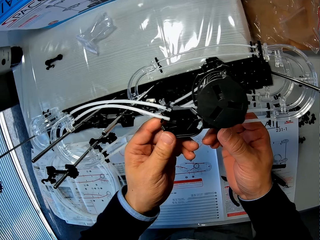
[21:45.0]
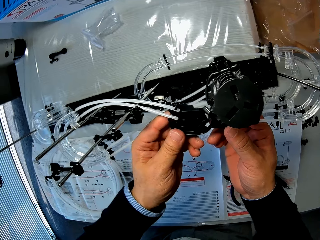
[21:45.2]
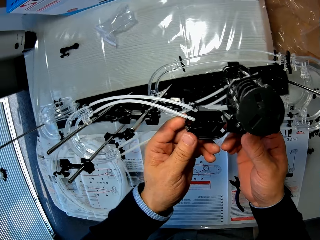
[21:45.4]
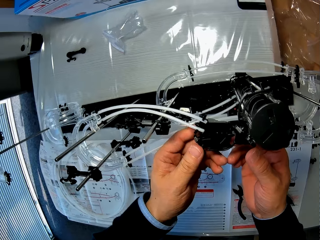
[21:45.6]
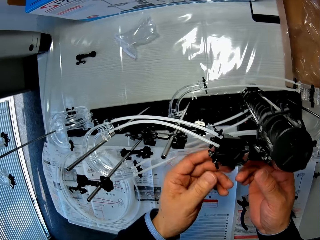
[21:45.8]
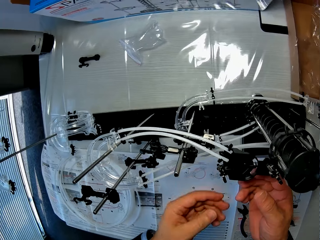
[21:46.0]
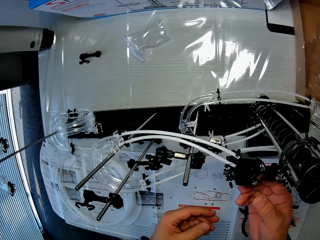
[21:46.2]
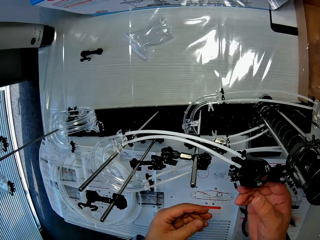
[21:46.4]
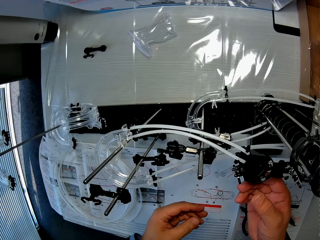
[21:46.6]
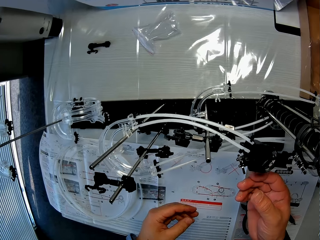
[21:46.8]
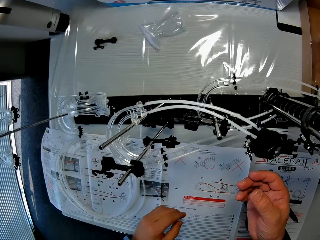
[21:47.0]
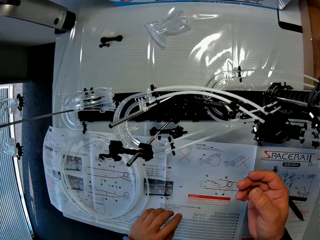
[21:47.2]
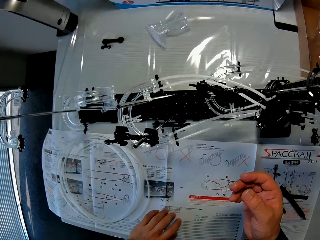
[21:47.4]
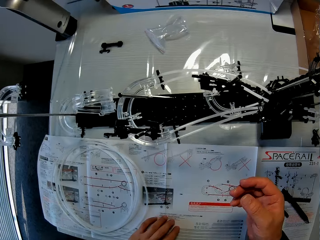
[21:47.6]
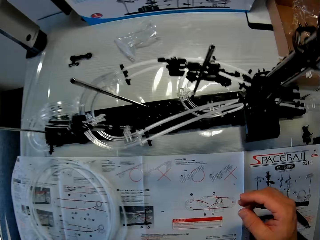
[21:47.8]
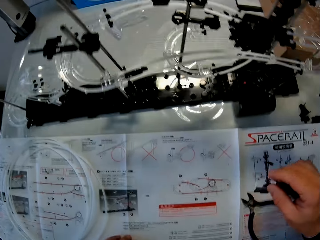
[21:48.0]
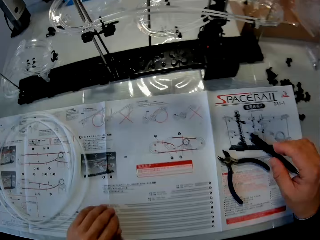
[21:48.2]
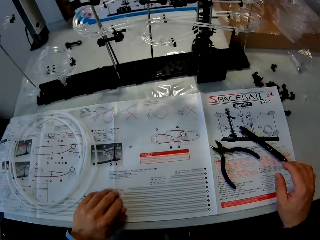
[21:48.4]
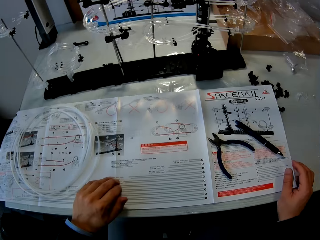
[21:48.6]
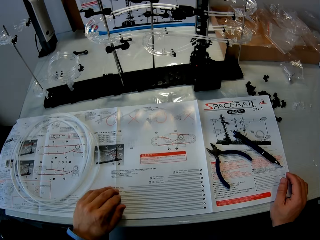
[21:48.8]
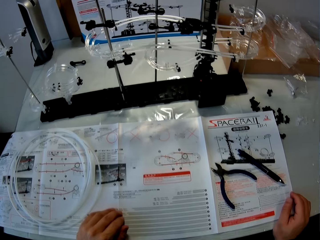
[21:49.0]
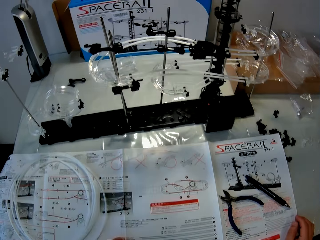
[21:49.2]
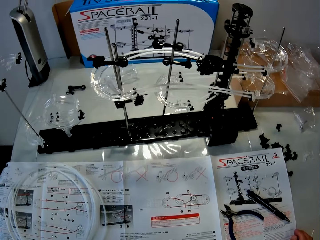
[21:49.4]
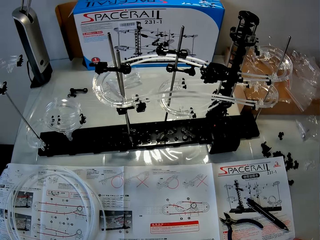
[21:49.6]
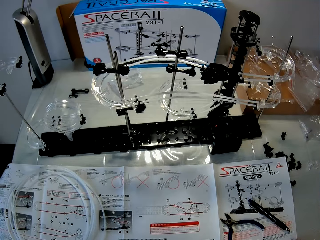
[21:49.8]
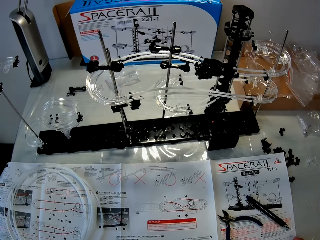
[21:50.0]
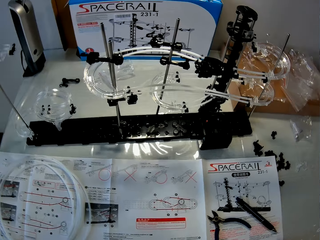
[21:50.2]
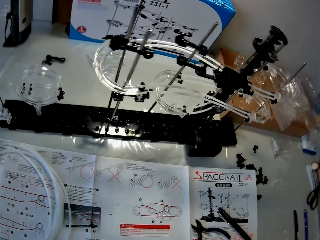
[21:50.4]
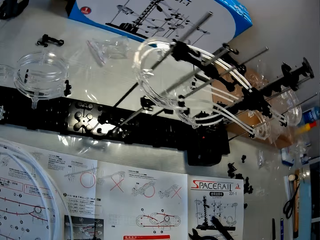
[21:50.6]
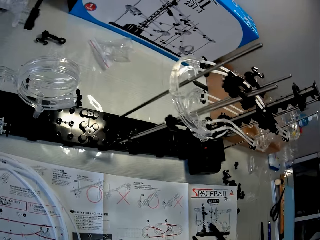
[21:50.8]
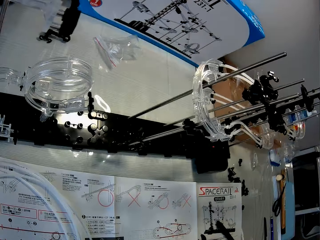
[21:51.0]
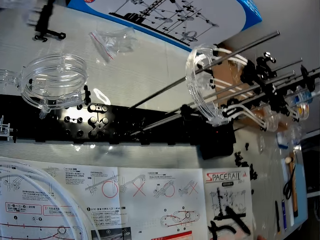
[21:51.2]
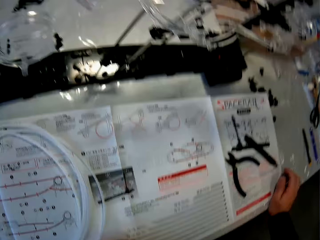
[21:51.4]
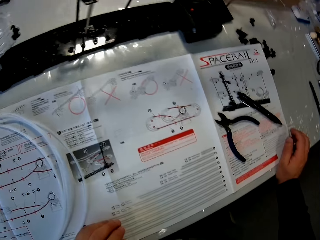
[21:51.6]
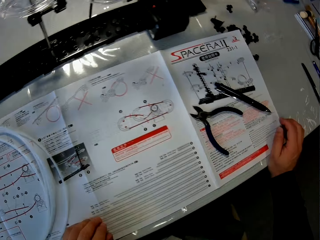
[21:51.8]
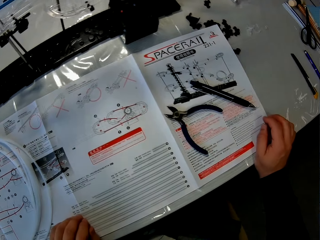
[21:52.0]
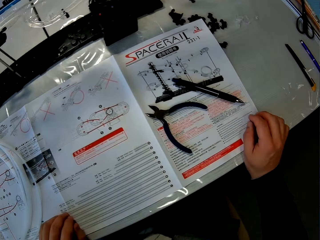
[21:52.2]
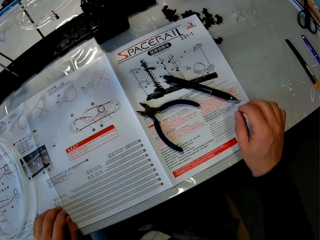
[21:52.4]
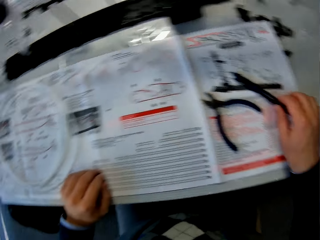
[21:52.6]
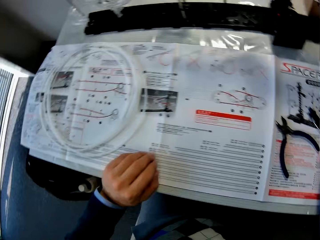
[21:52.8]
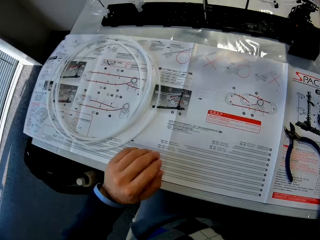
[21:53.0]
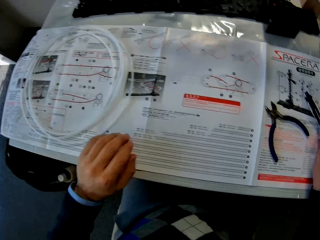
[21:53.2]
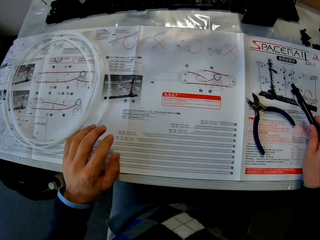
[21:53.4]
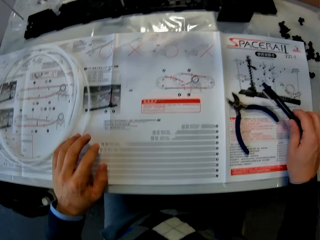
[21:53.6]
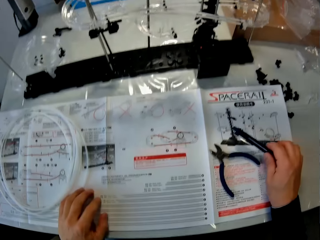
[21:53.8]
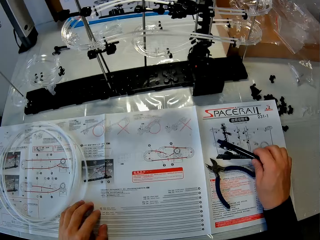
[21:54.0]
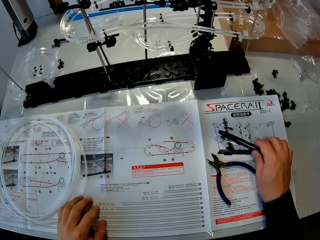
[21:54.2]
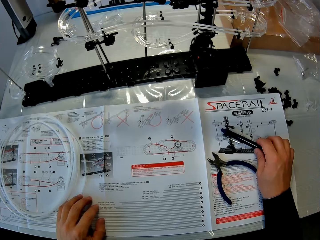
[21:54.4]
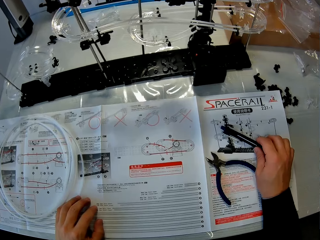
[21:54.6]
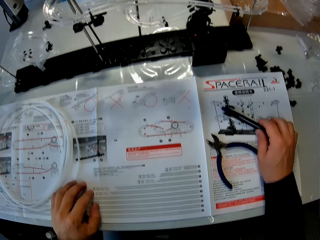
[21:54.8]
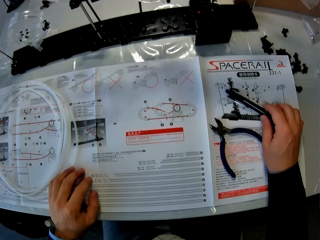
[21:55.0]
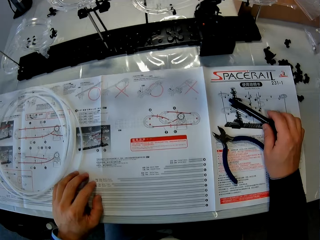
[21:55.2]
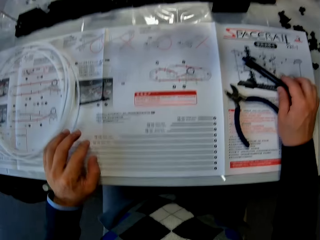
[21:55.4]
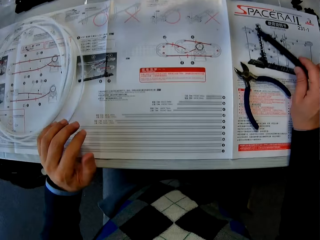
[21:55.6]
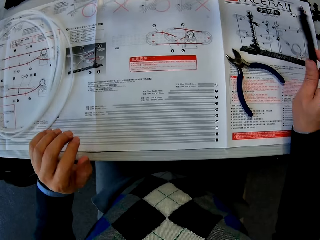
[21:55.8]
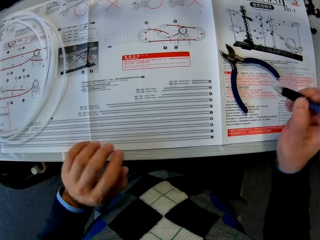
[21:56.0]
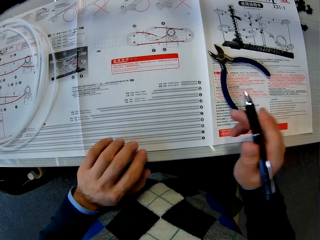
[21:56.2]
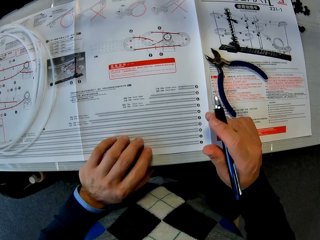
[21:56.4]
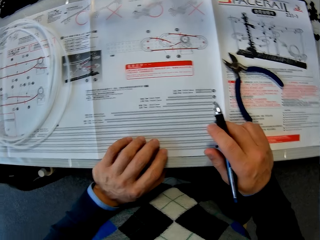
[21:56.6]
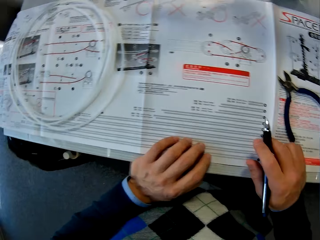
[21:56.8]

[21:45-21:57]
The camera wearer places both hands on the space rail manual. They hold the table. They pick up a pen. They work on the space rail with both hands.

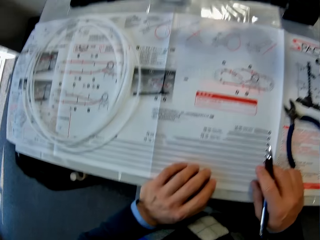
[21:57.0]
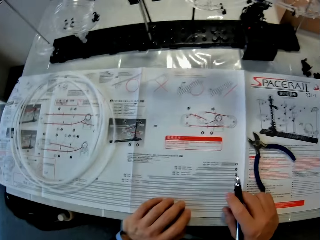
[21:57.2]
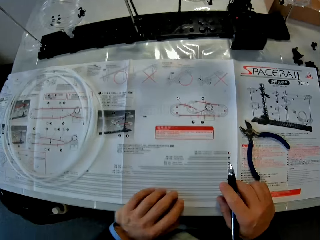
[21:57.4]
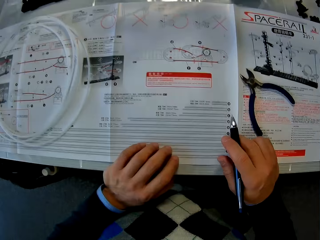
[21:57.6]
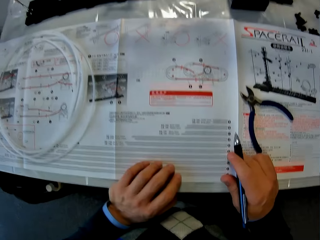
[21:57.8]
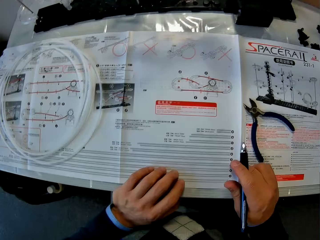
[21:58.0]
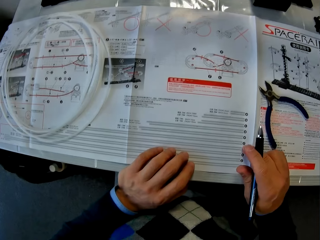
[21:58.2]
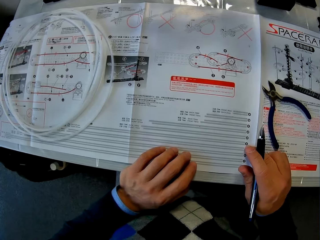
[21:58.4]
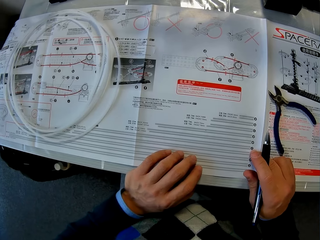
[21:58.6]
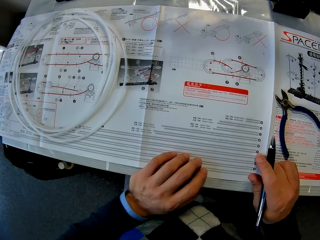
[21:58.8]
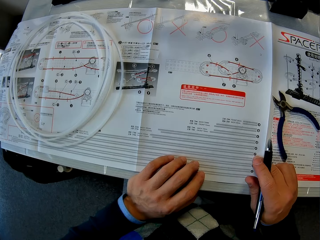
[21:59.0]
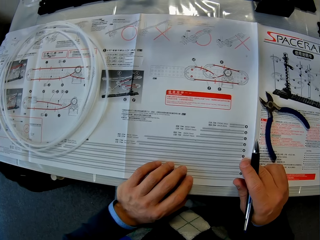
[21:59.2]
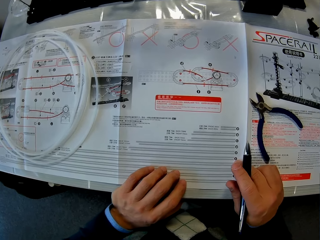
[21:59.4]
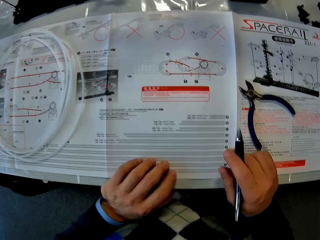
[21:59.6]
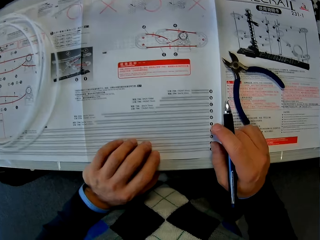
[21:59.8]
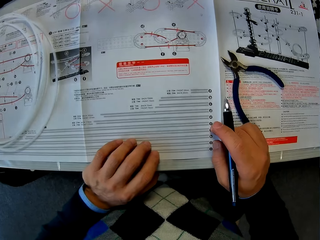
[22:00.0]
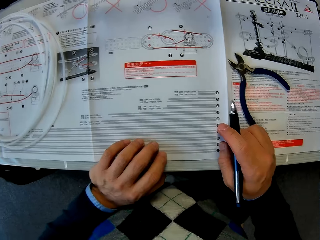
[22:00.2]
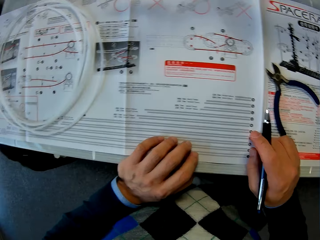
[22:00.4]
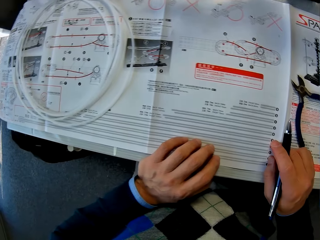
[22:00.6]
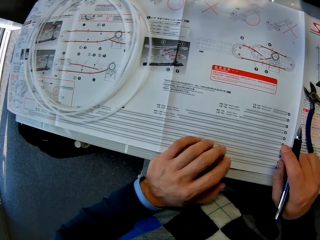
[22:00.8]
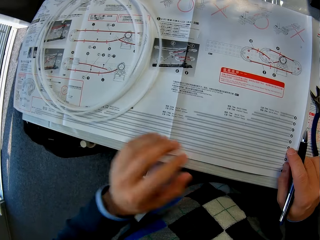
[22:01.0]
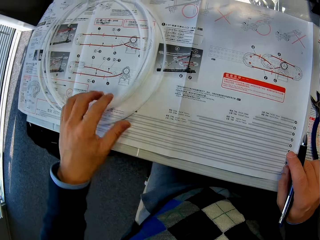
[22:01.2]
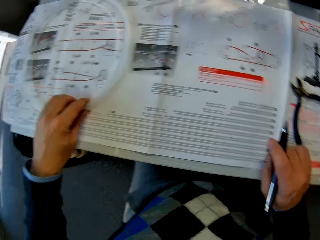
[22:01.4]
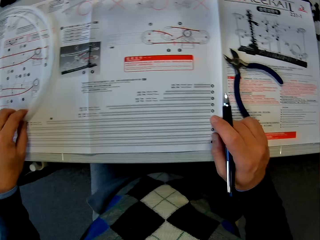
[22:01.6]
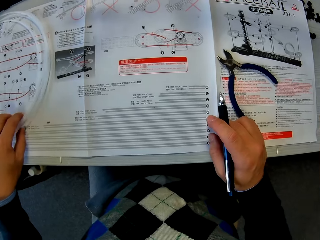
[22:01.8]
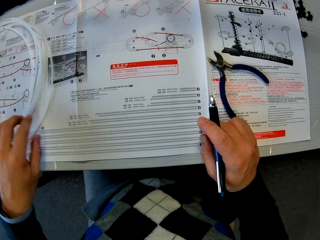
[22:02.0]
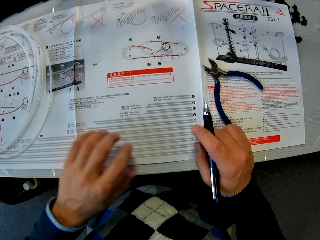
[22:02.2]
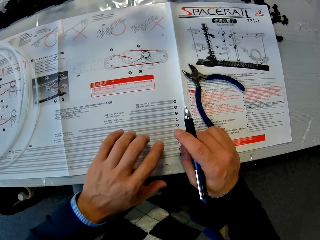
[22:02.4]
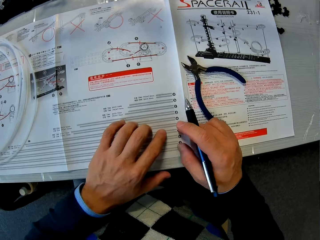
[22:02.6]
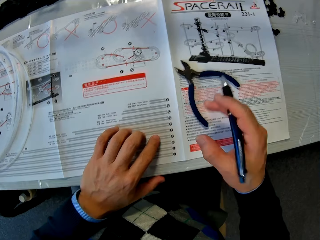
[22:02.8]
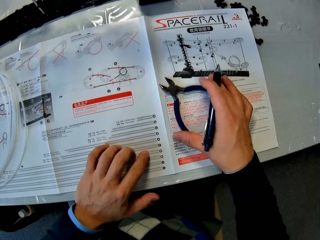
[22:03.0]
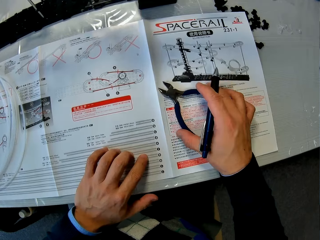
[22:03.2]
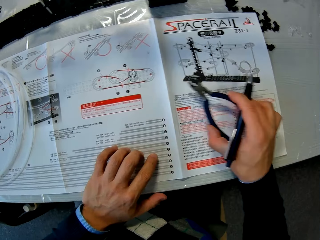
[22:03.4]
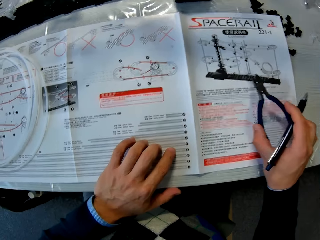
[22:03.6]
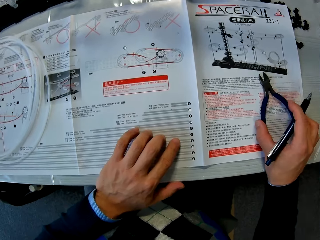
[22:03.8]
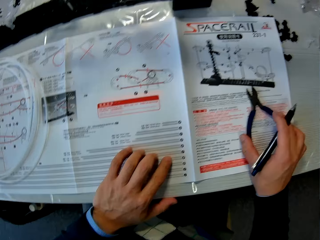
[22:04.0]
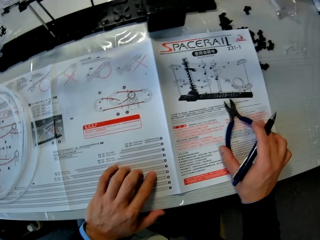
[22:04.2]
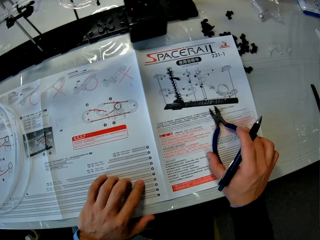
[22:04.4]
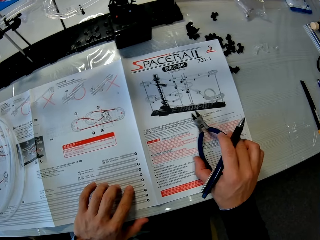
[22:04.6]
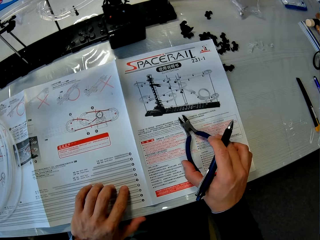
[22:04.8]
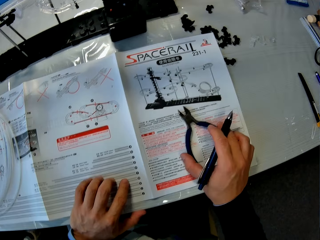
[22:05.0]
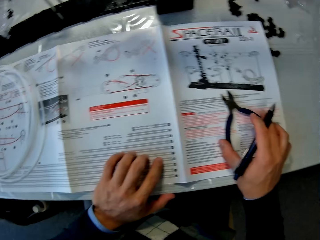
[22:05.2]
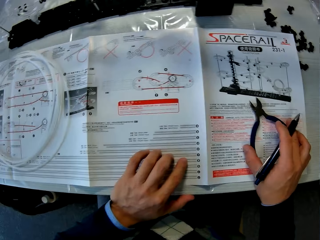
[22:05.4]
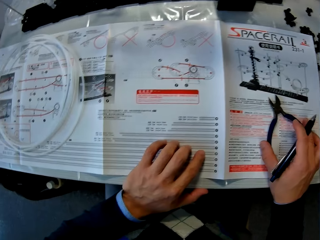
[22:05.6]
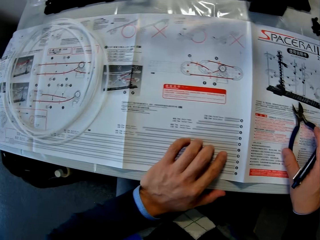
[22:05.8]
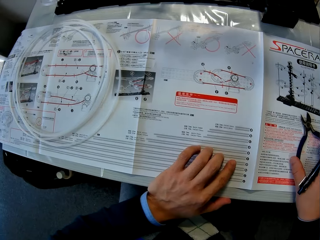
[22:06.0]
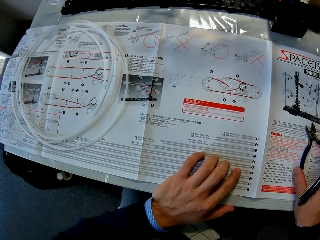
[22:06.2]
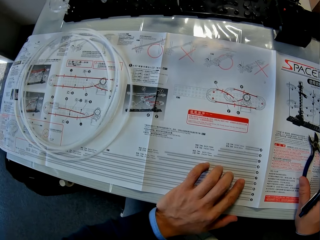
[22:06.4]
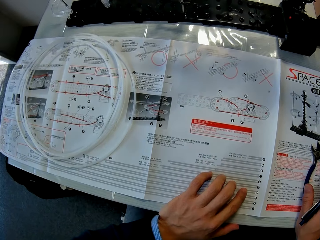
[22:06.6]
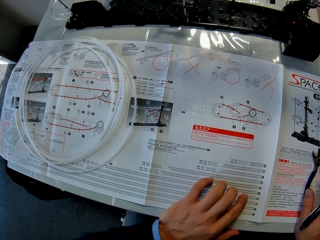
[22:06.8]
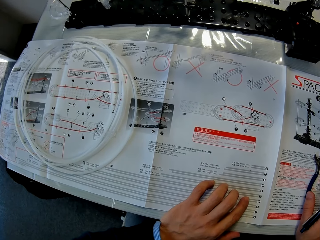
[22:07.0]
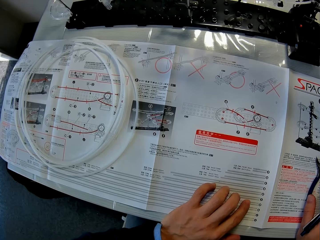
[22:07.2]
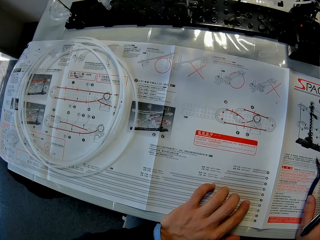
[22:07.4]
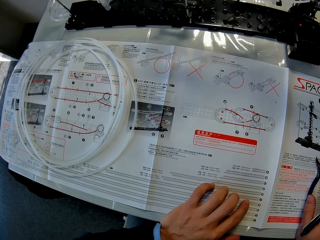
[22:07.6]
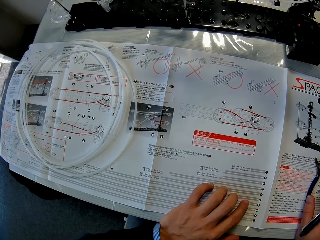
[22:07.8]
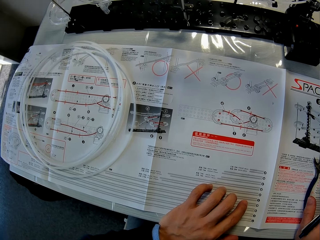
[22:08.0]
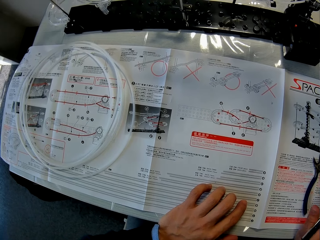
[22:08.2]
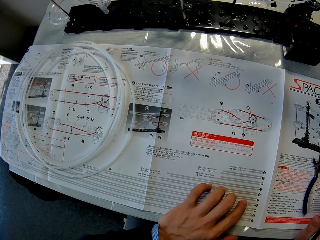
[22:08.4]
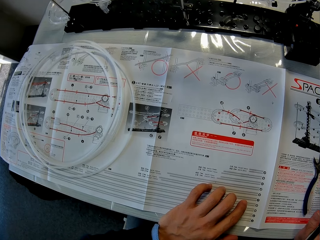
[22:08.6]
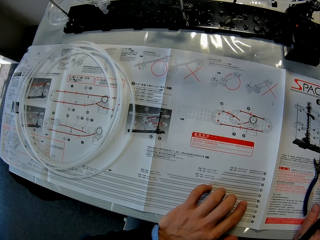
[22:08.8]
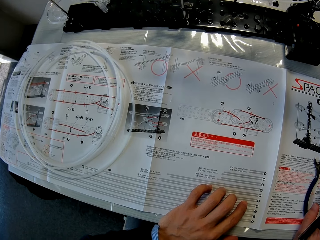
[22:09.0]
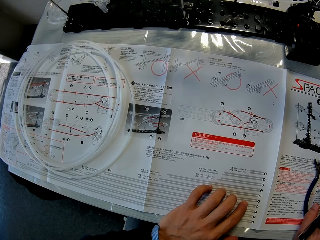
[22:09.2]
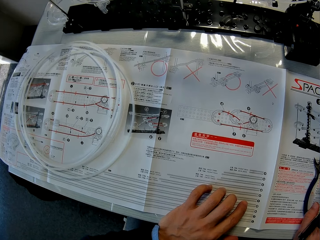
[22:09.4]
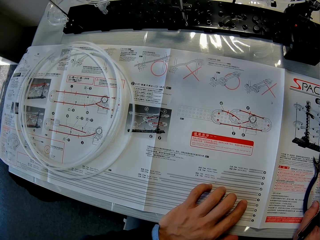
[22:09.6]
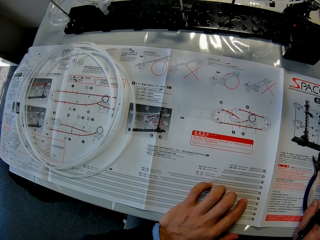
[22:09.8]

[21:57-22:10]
The camera wearer holds a pipe. He picks up the pen on the space rail manual with his right hand. He holds a pair of pliers. He changes the position of the pair of pliers on the space rail manual with his right hand.
